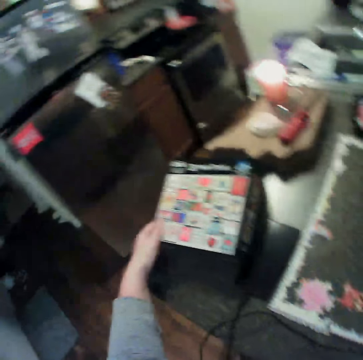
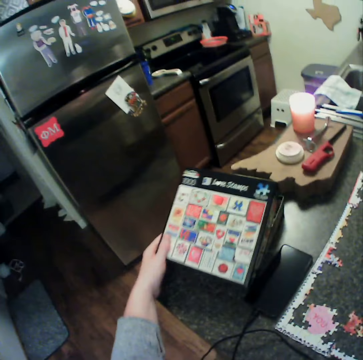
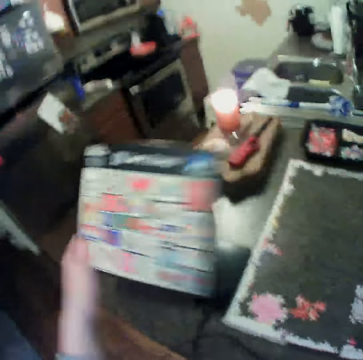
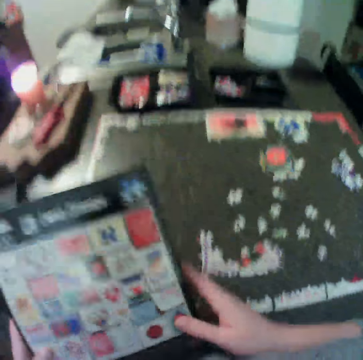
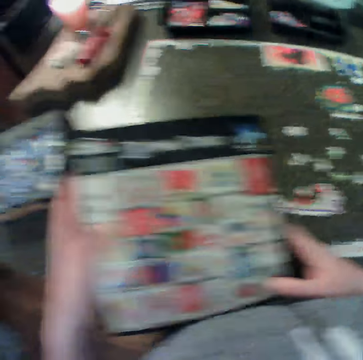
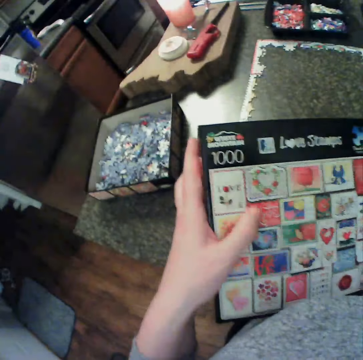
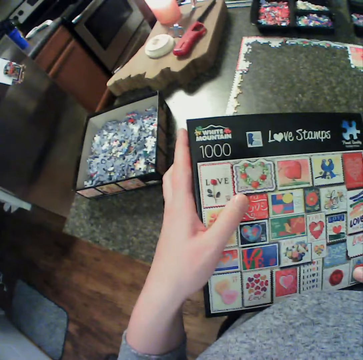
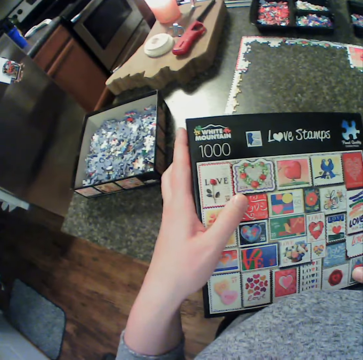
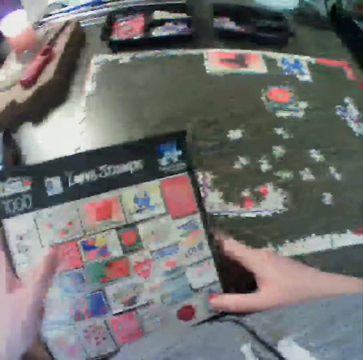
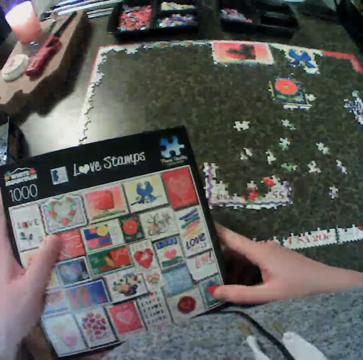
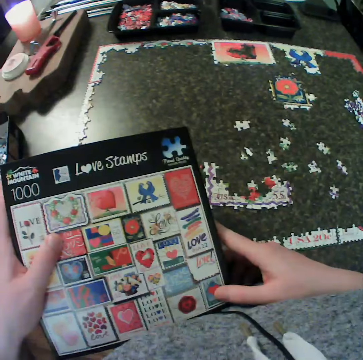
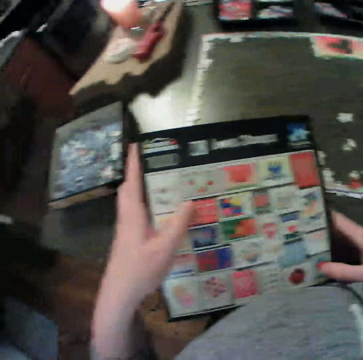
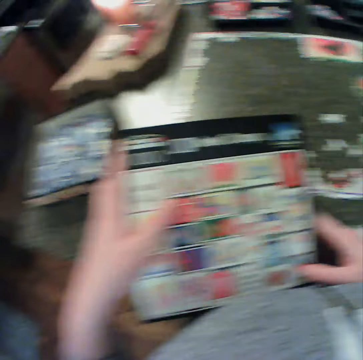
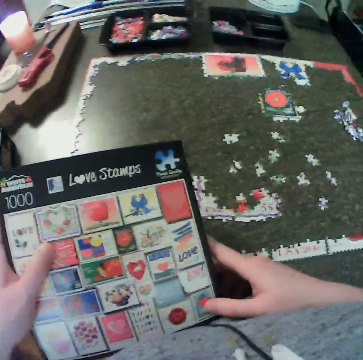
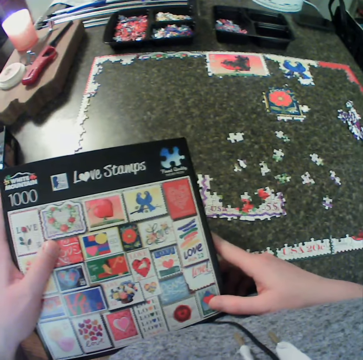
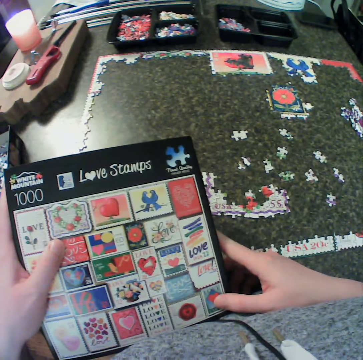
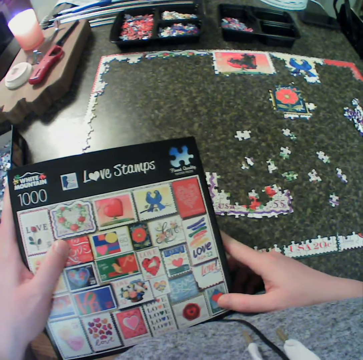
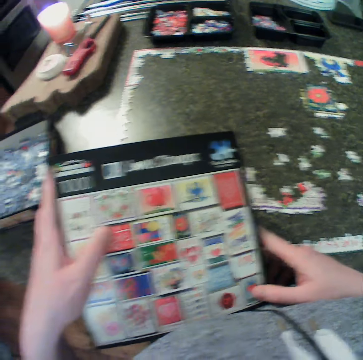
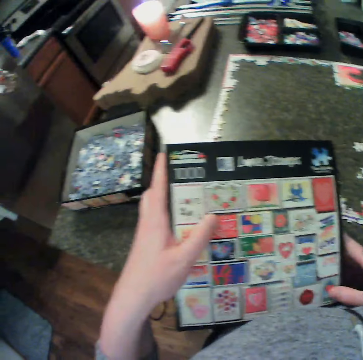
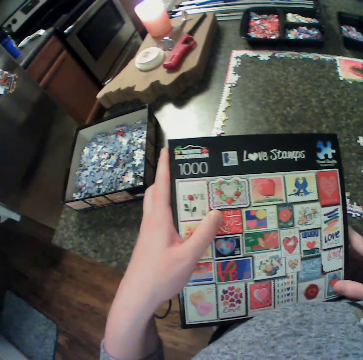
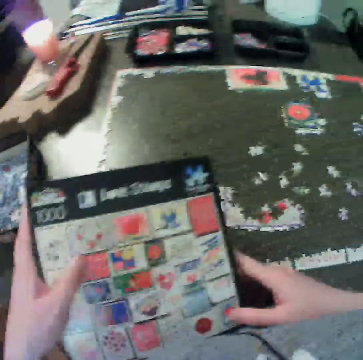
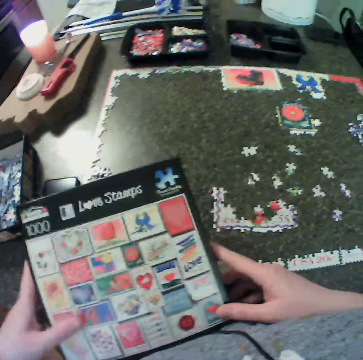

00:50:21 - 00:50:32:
The camera wearer picks up a puzzle box. He touches a chart with his left hand. He holds the puzzle box with the other hand. He looks at the charts.

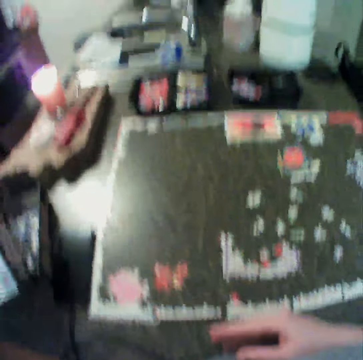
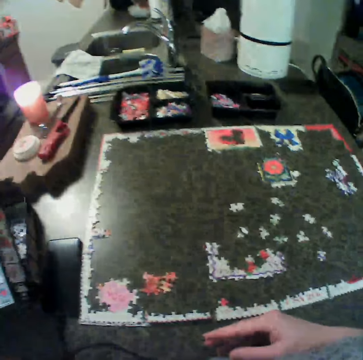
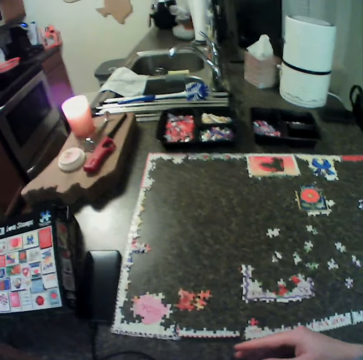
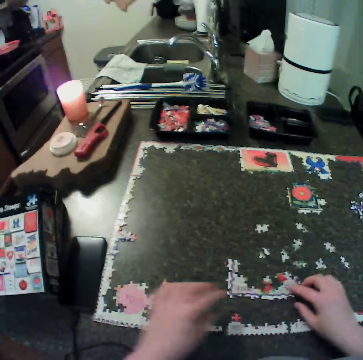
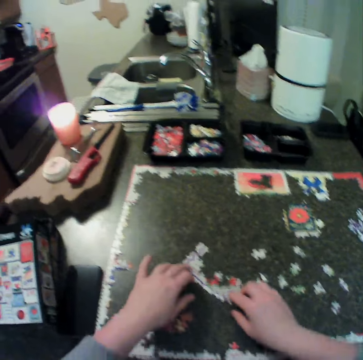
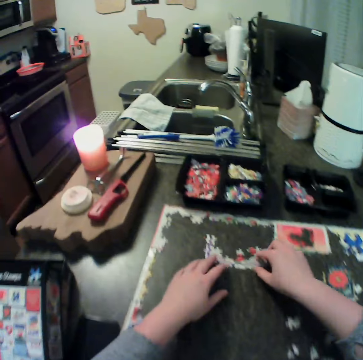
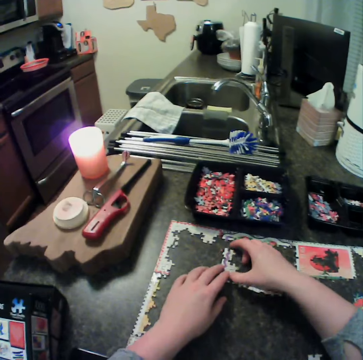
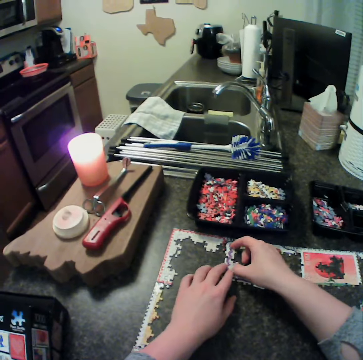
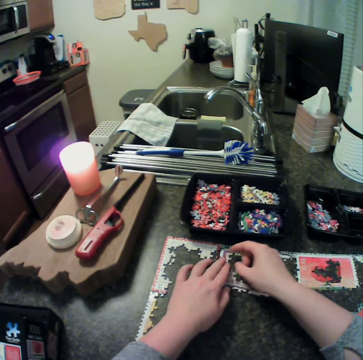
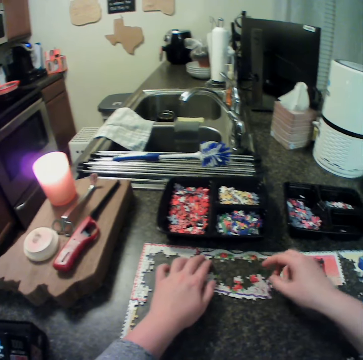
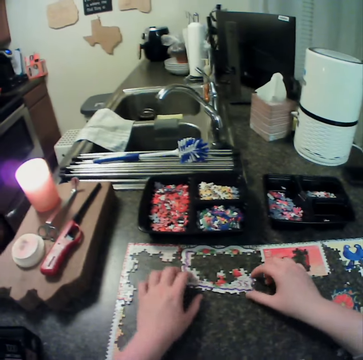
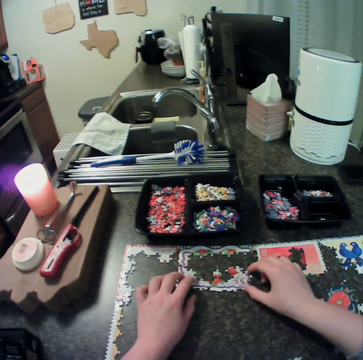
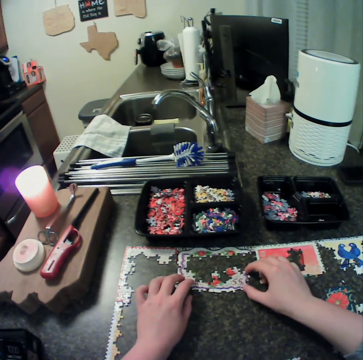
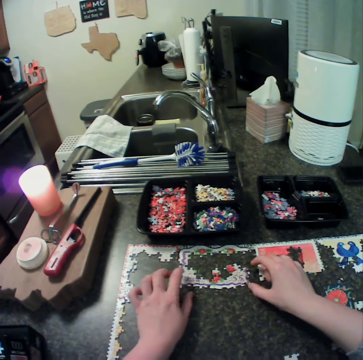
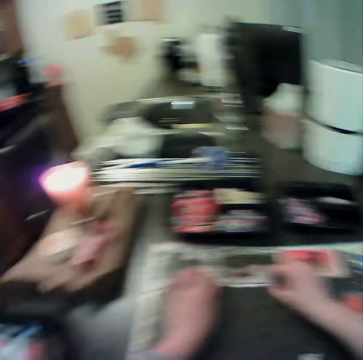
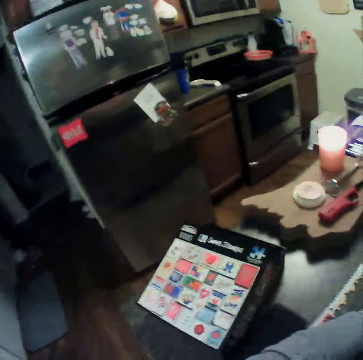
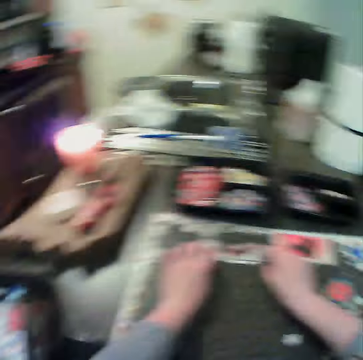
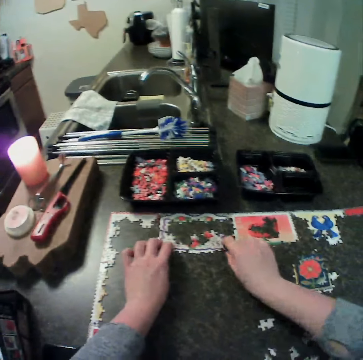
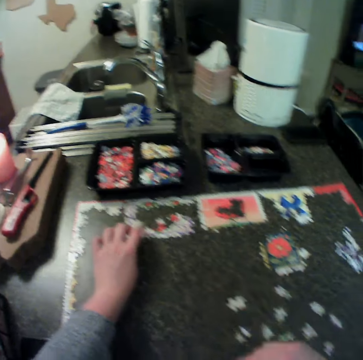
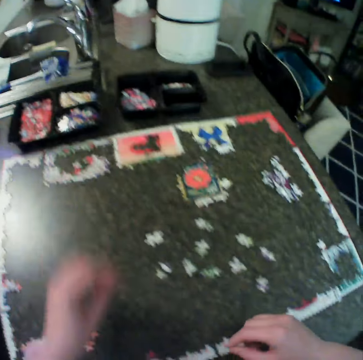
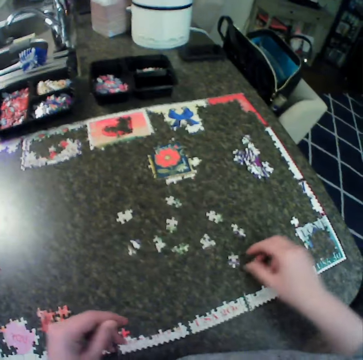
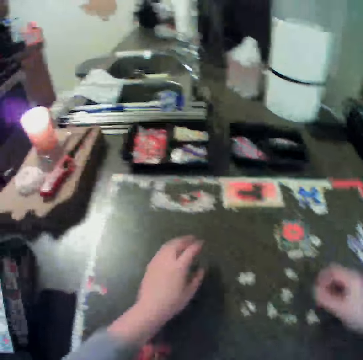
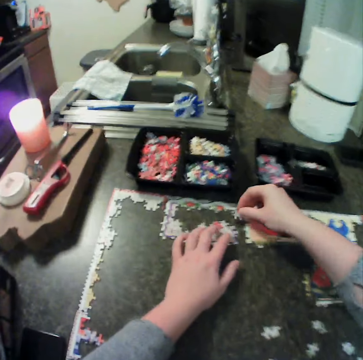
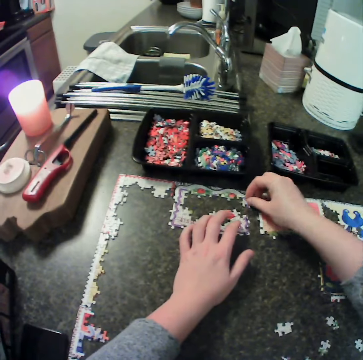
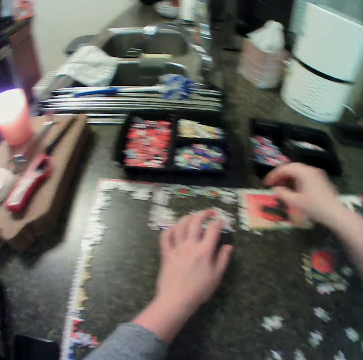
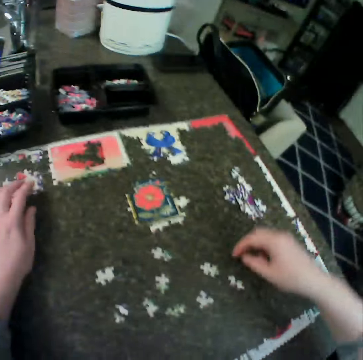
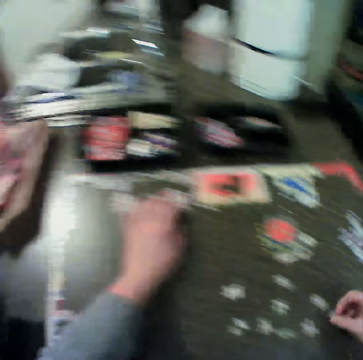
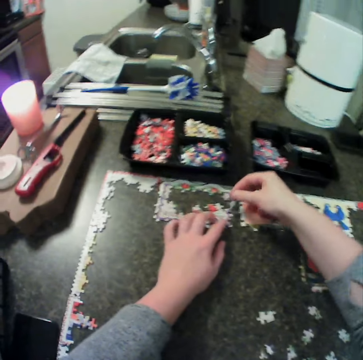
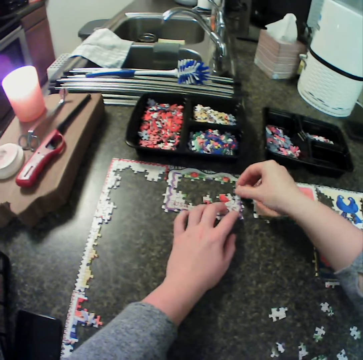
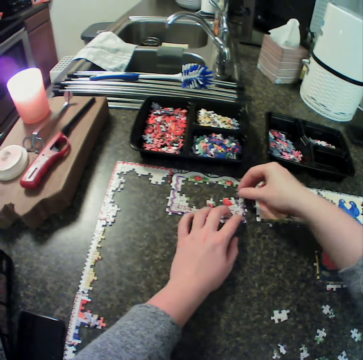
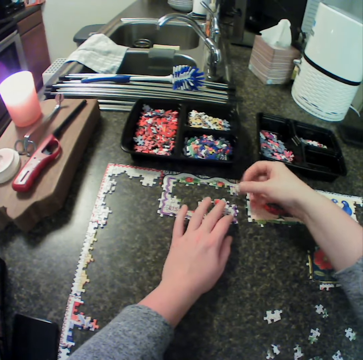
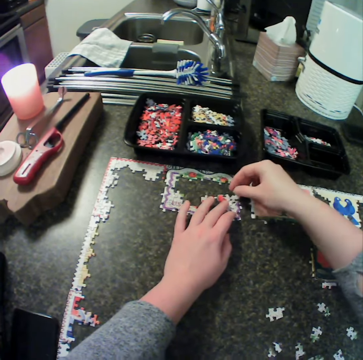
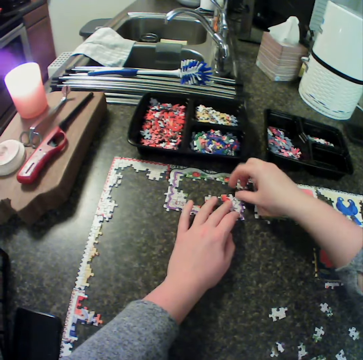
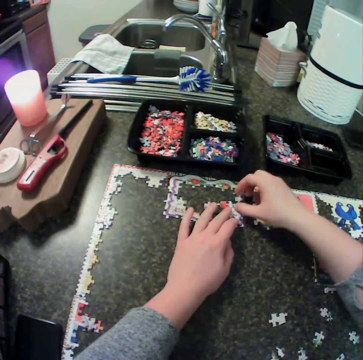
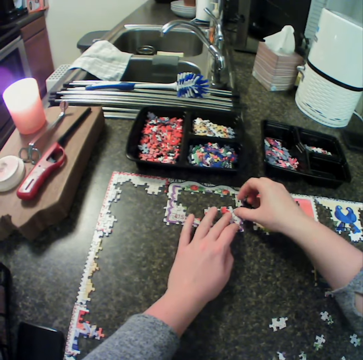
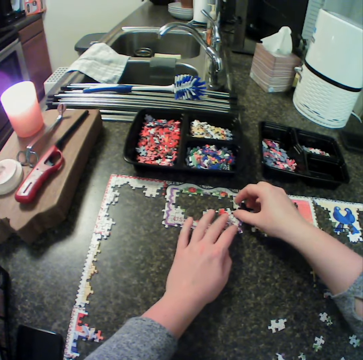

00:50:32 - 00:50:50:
The camera wearer moves the box away. They keep the chart. They cover the box. They adjust the fixed puzzle to the upper side of the table. They hold the jigsaw puzzle. They fit the jigsaw puzzle repeatedly. They move the right hand. They remove their hand from the jigsaw puzzle. They pick up a piece from the table. They hold the jigsaw puzzle. They fix the piece to the puzzle on the table. They drop the jigsaw puzzle. They move the right hand. They pick up a piece from the table. They fix the piece to the puzzle on the table. They lift the puzzle piece. They turn the puzzle piece. They fit the puzzle piece.

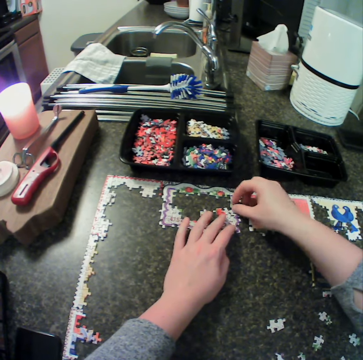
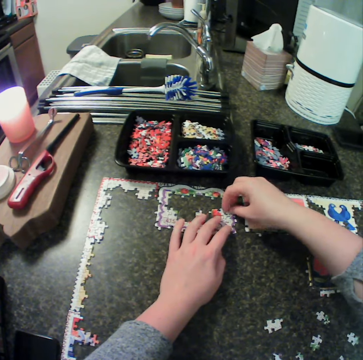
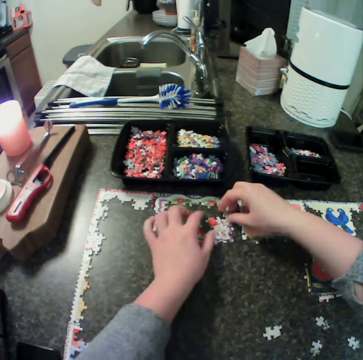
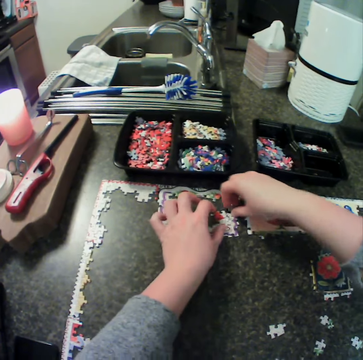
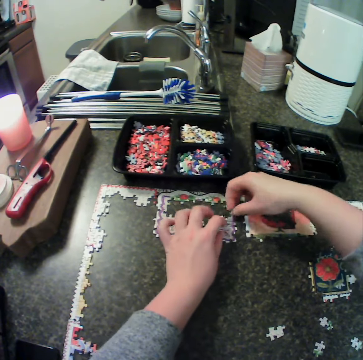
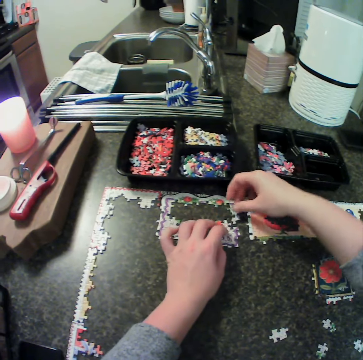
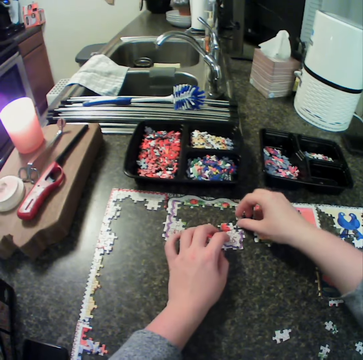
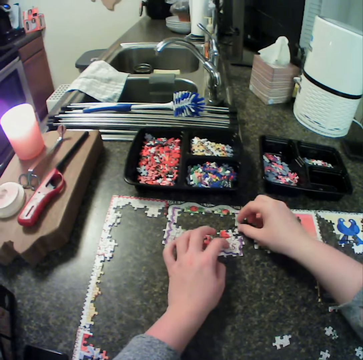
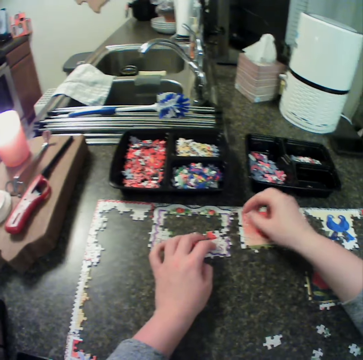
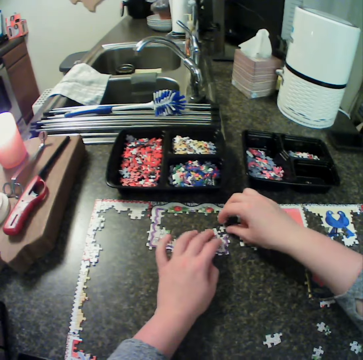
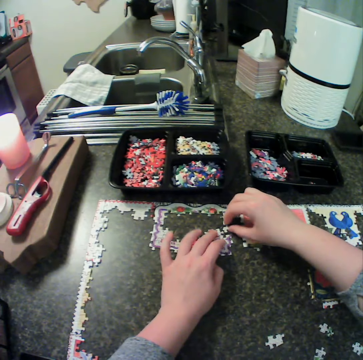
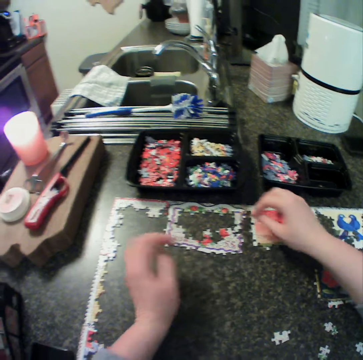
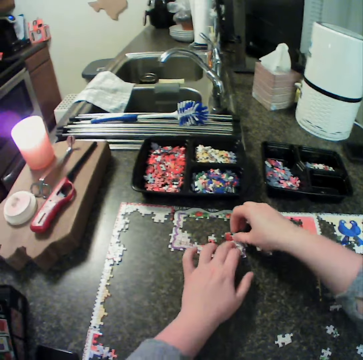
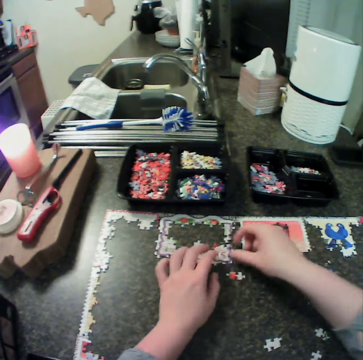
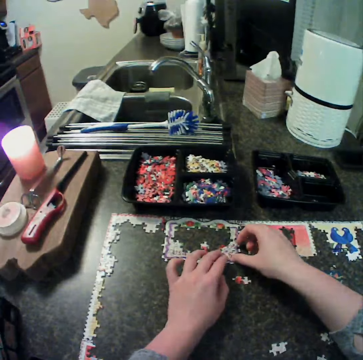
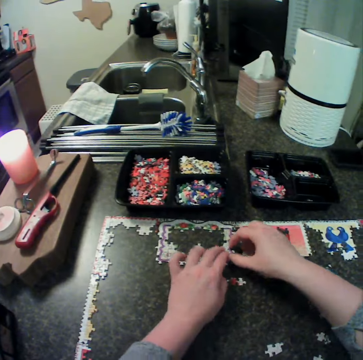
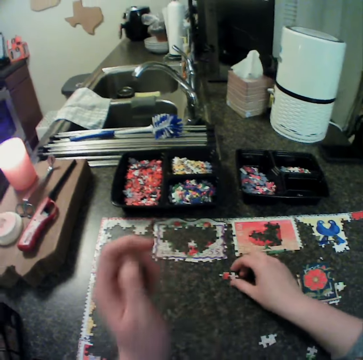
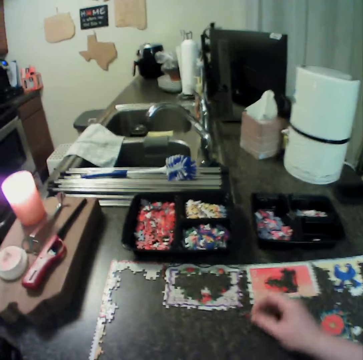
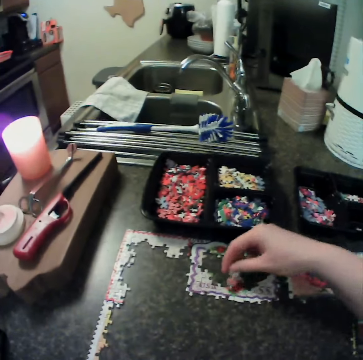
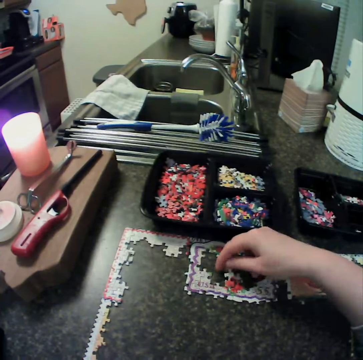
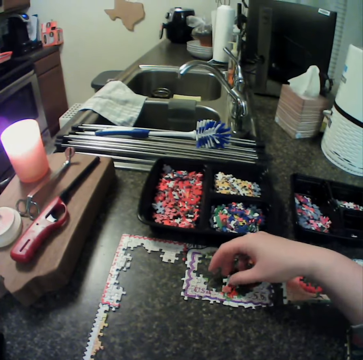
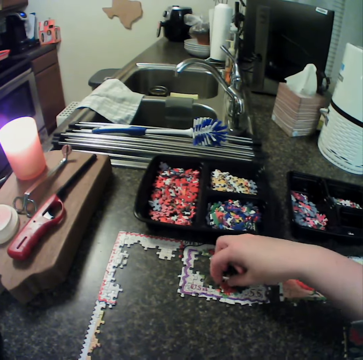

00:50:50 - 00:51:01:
The camera wearer fits a puzzle piece. They fix the jigsaw puzzle. They separate the puzzle piece. They put the puzzle piece down. They fit the puzzle piece. They fit it again. They remove their hand from the jigsaw puzzle. They hold the jigsaw puzzle. They pick up the puzzle piece. They drop a piece on the table. They fix the piece to the puzzle on the table. They move their left hand towards the face. They pick up a piece from the table. They fit the puzzle piece.
